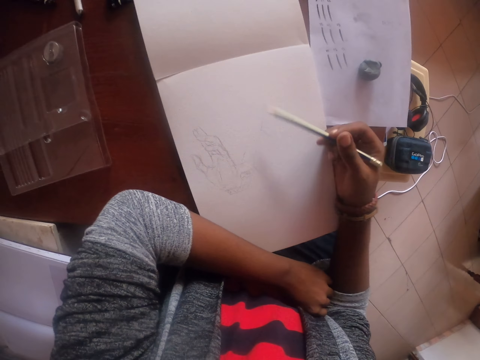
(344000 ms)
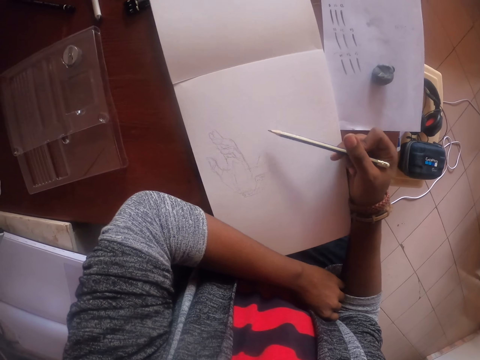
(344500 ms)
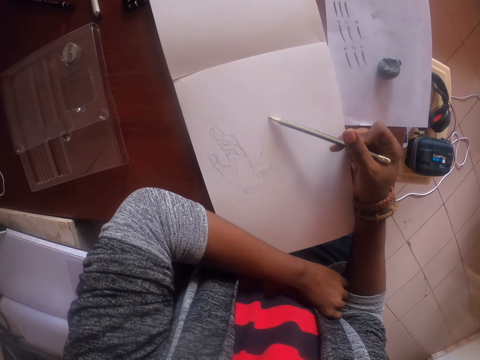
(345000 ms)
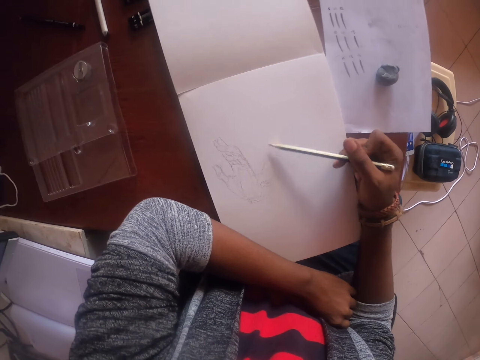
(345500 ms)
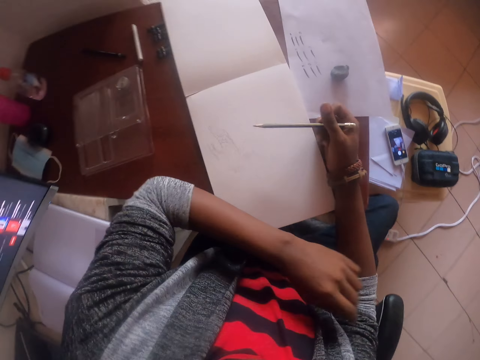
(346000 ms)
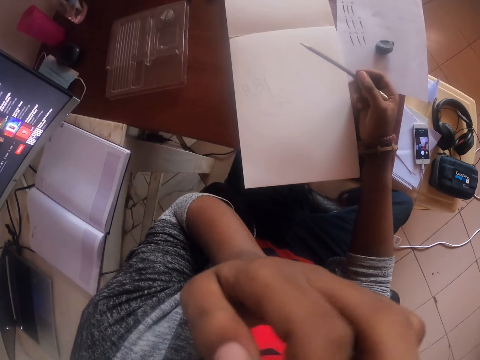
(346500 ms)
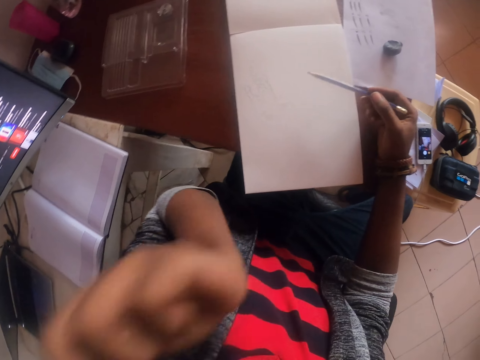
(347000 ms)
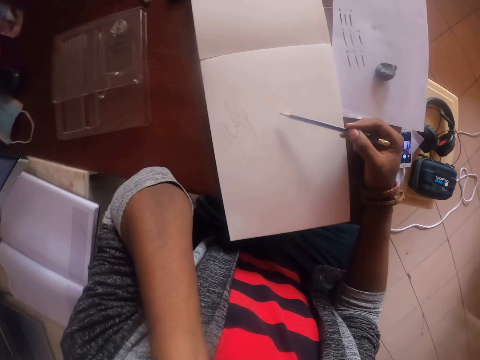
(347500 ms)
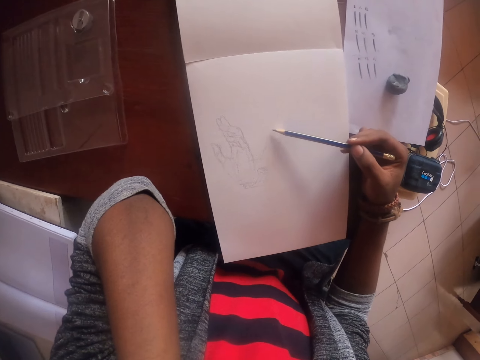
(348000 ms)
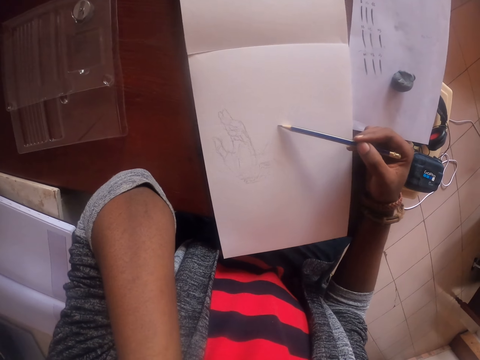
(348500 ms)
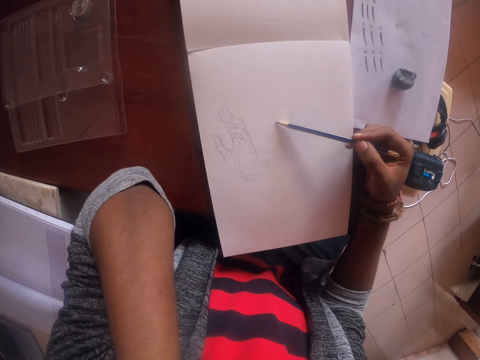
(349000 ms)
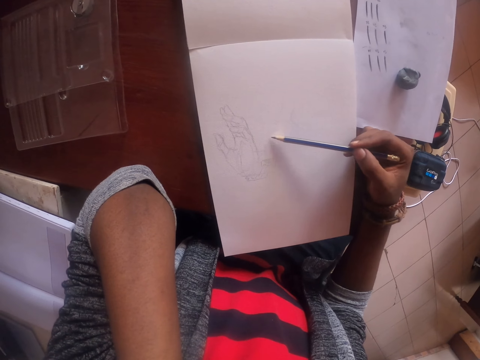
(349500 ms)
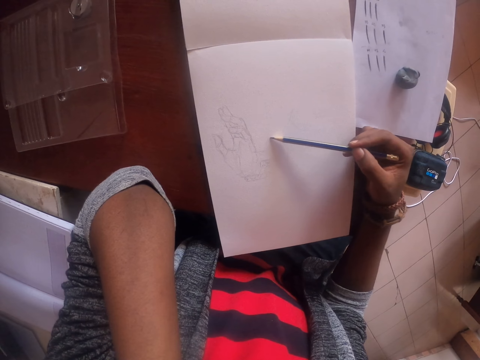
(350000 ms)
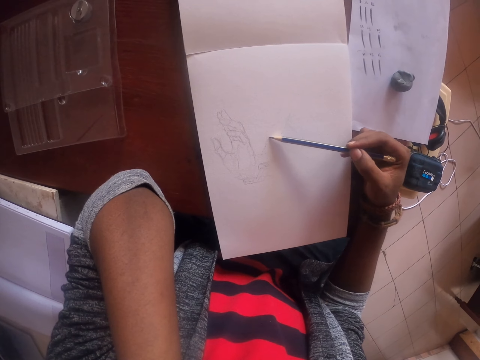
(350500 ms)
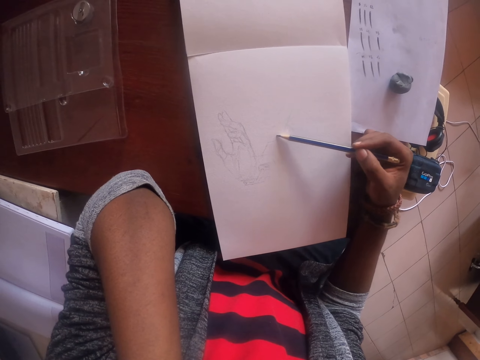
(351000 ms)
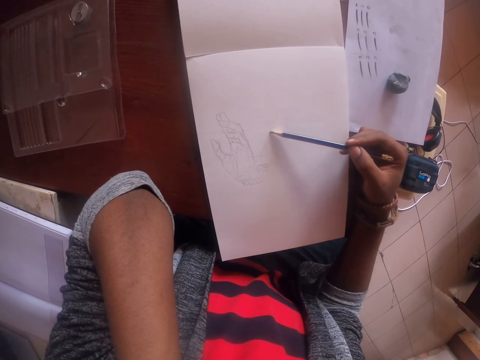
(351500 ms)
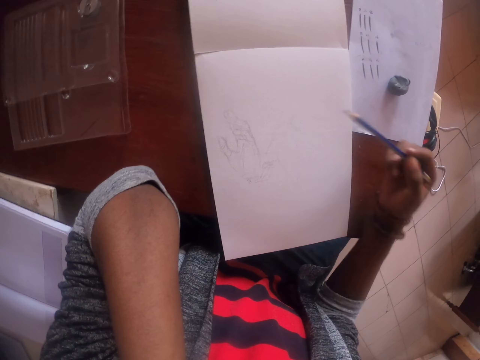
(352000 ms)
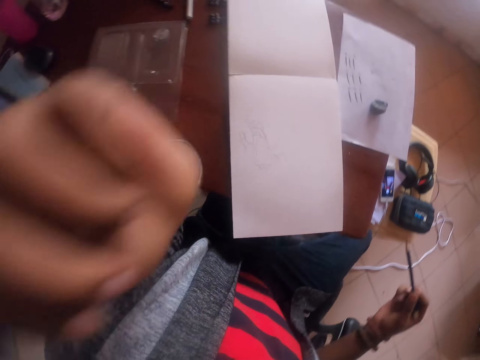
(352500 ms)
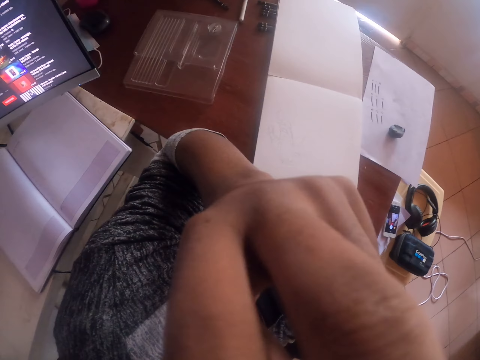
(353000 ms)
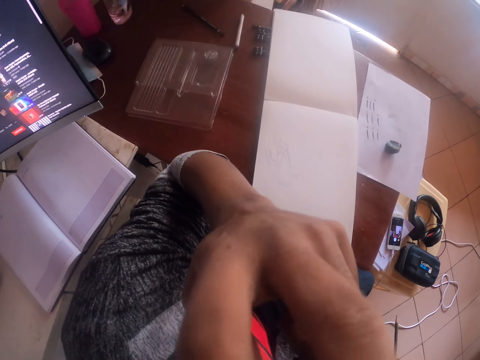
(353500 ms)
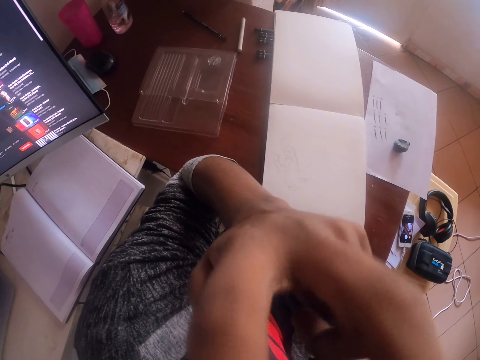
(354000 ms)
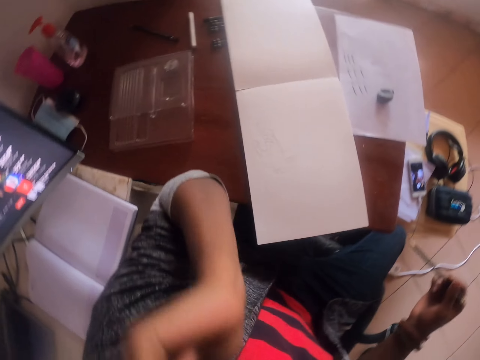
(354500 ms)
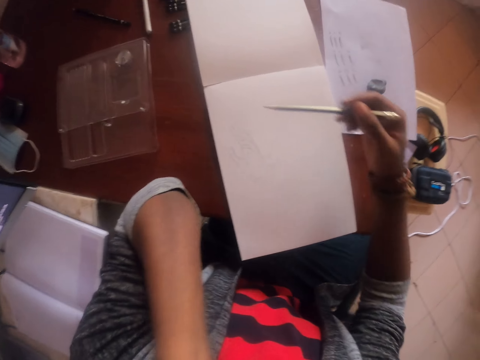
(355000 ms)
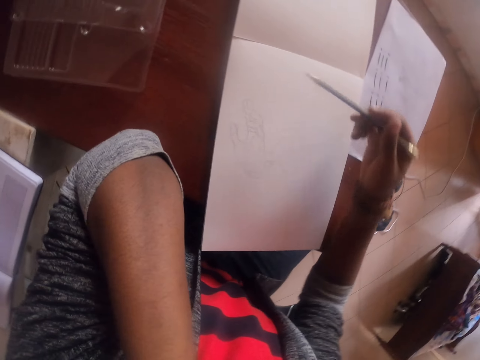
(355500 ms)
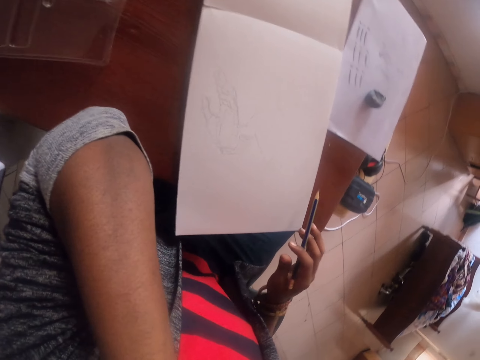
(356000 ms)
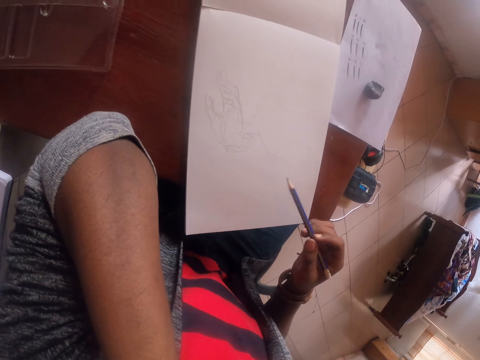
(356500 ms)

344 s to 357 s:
The camera wearer touches the face with the left hand. They draw on a paper with a pencil. They touch the face with the left hand. They scratch the face.

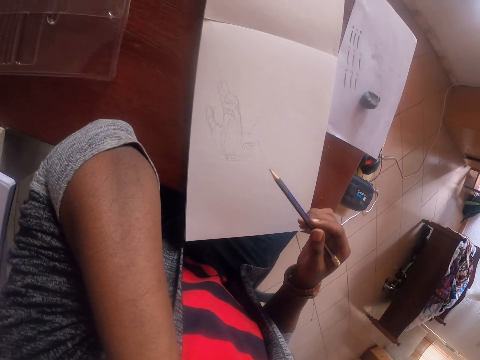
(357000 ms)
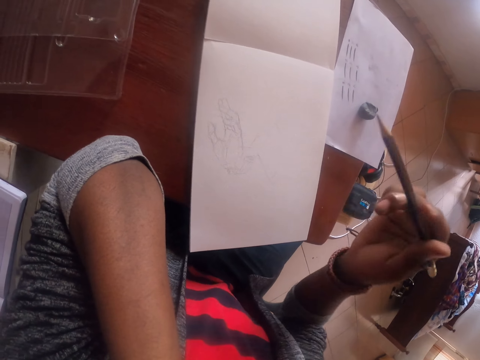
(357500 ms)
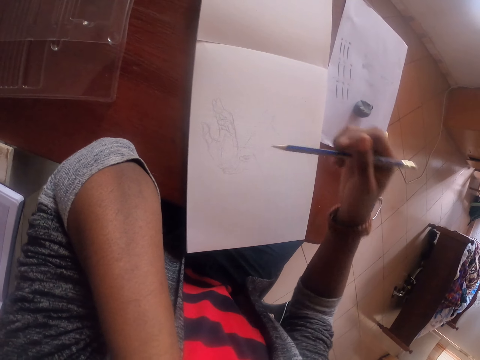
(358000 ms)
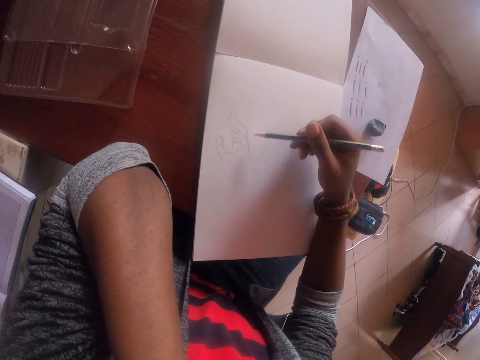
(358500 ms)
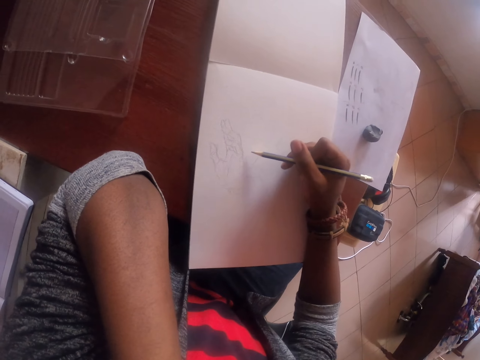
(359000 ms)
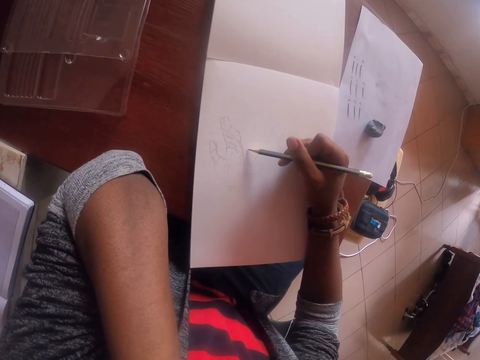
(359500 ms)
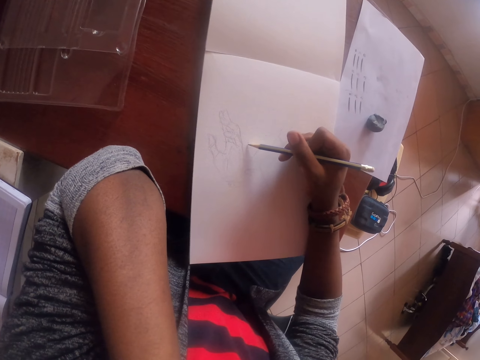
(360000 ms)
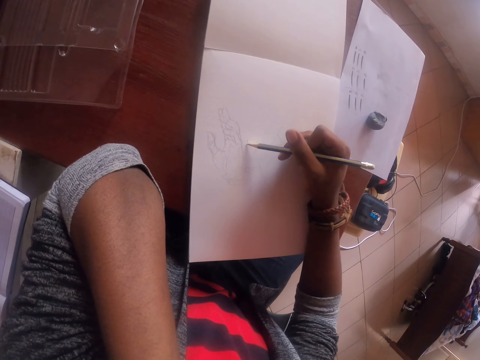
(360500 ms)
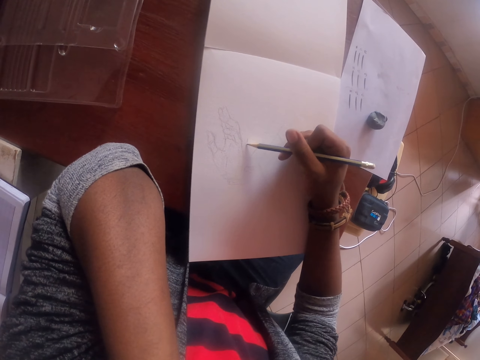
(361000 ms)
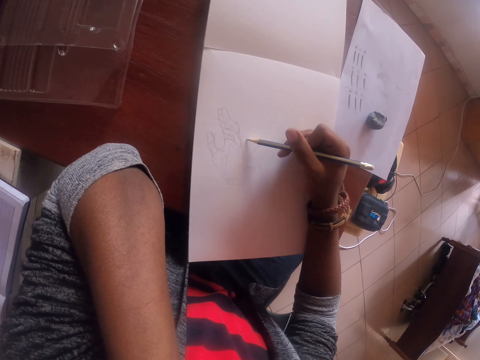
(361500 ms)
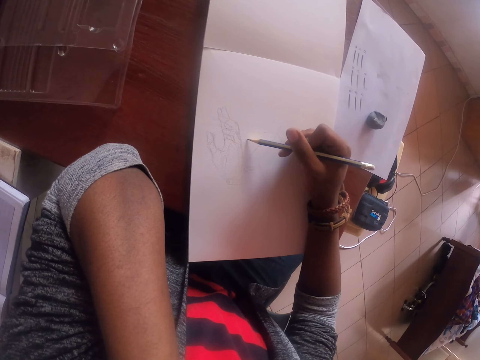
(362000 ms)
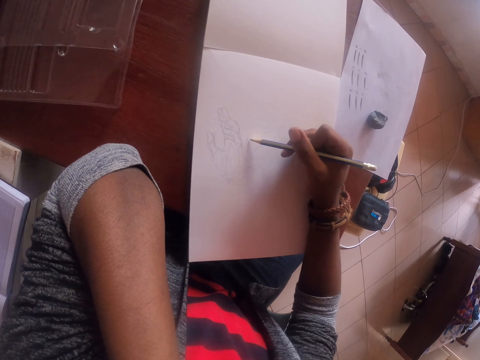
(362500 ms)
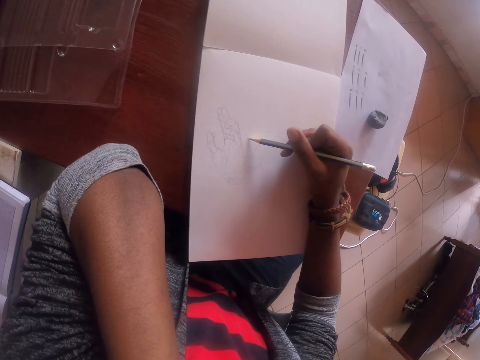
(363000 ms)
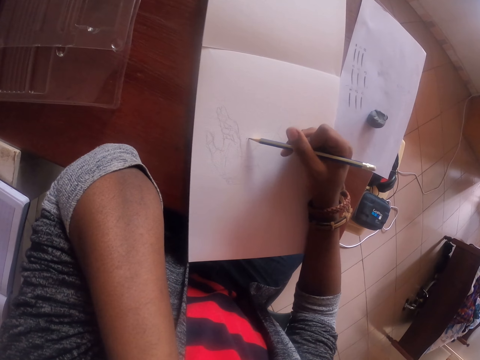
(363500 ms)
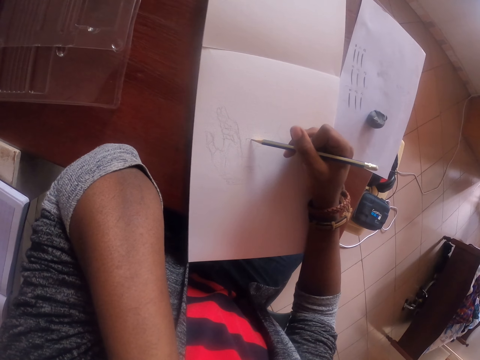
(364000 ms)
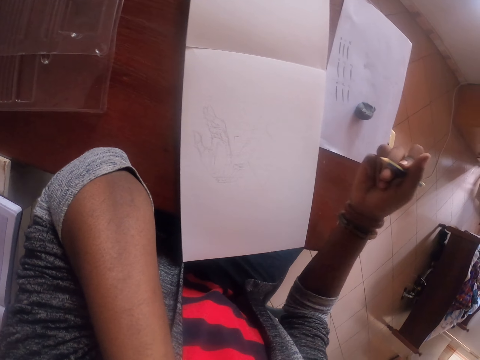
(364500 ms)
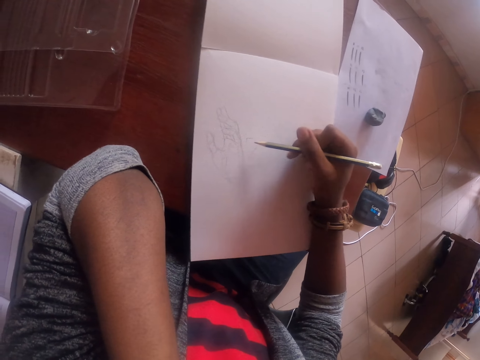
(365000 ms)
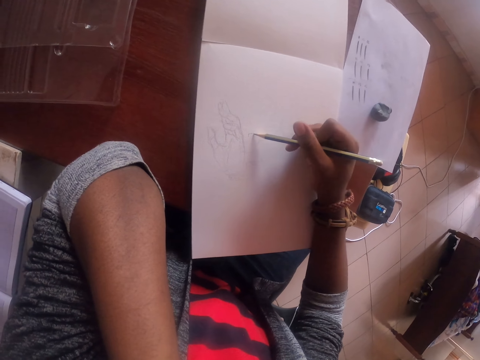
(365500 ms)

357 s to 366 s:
The camera wearer draws on a paper with a pencil.

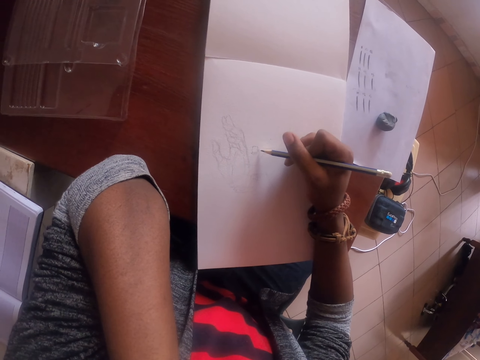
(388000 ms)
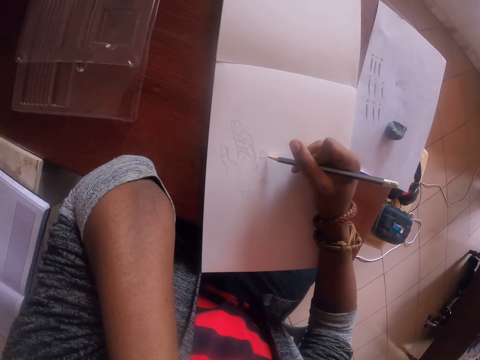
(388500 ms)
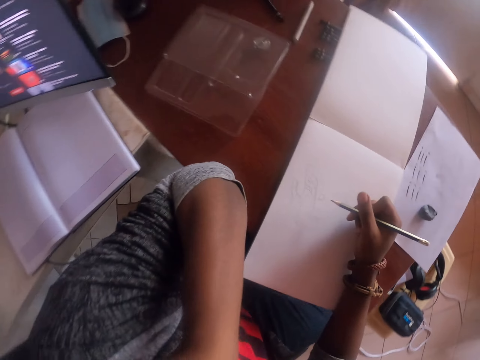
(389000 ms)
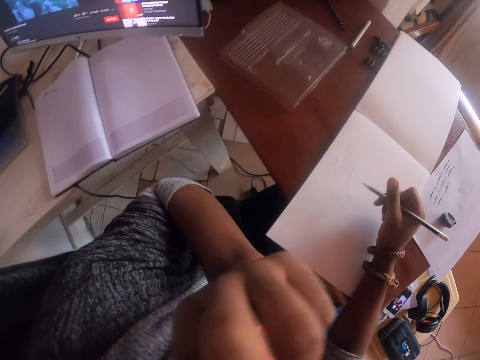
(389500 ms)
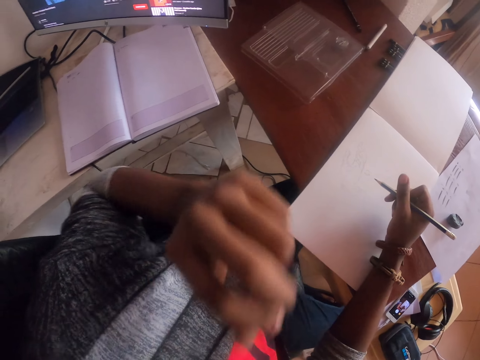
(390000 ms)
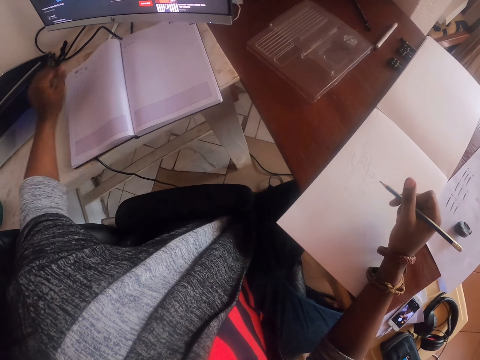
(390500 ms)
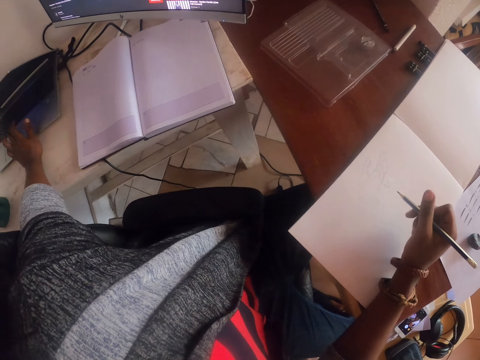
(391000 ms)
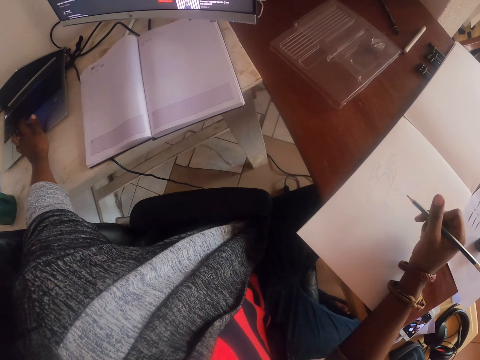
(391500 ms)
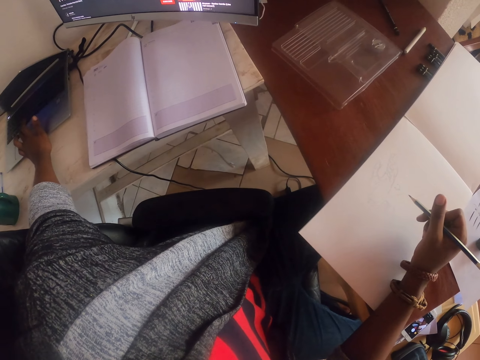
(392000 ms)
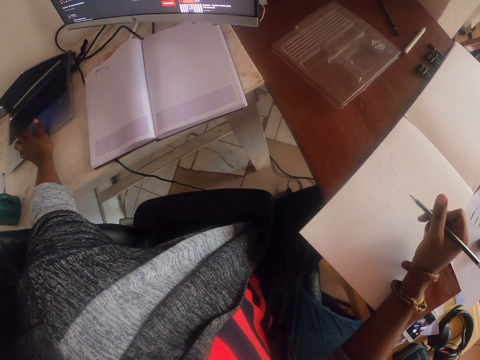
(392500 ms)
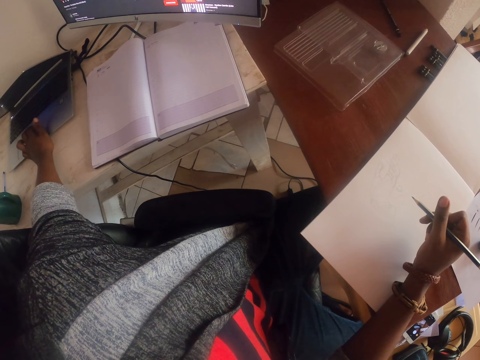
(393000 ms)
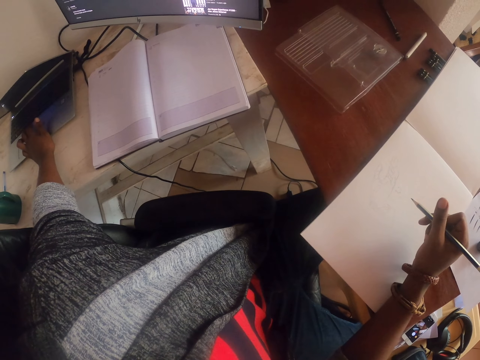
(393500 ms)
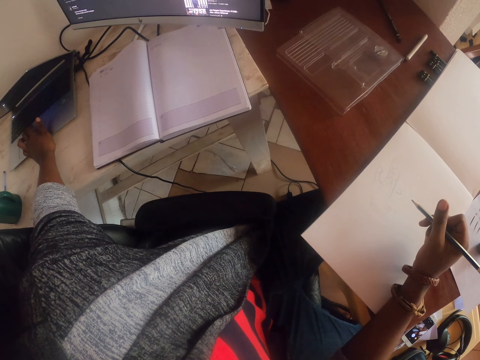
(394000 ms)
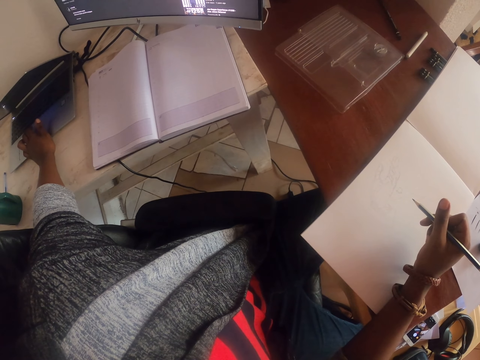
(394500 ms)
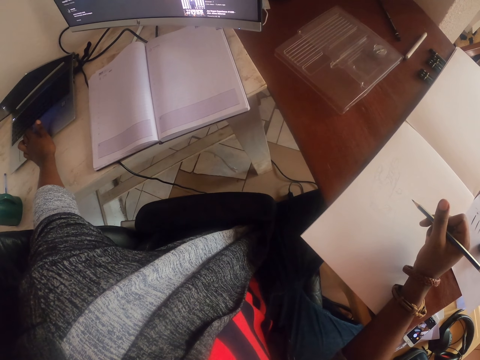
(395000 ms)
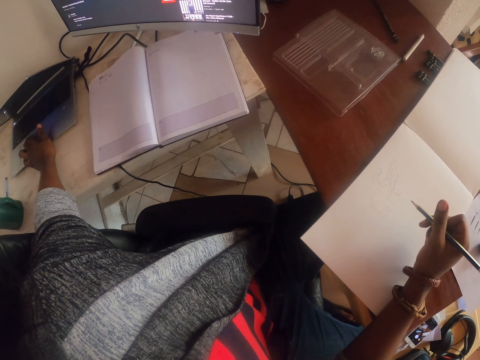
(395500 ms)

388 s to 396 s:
The camera wearer touches the face with the left hand. They scroll a mouse pad on the laptop with the left hand. They operate the laptop.
